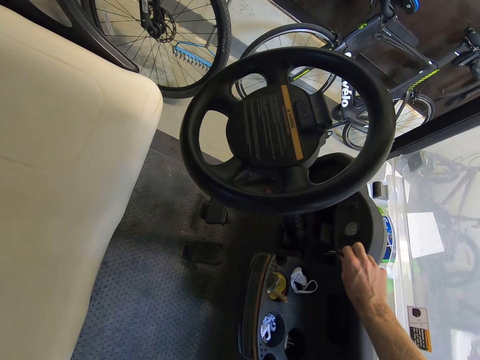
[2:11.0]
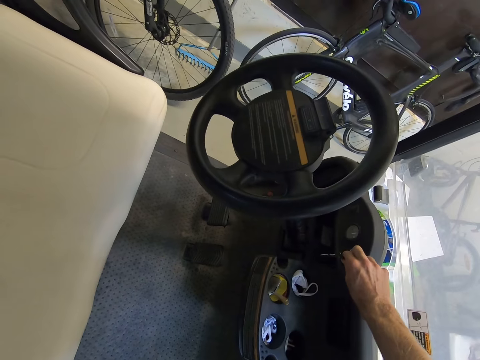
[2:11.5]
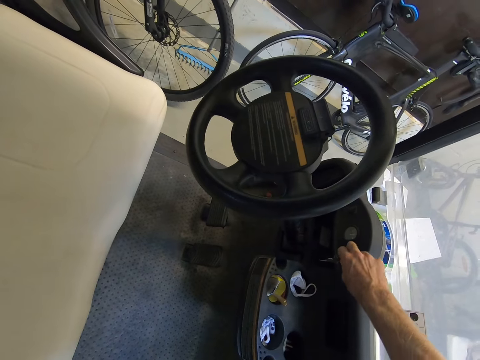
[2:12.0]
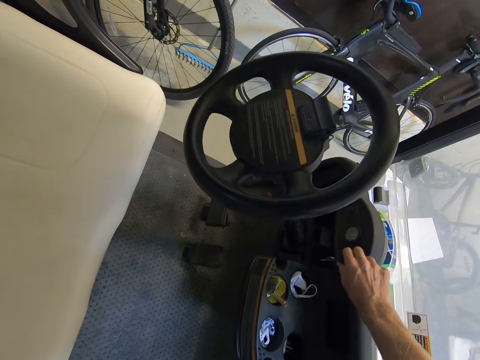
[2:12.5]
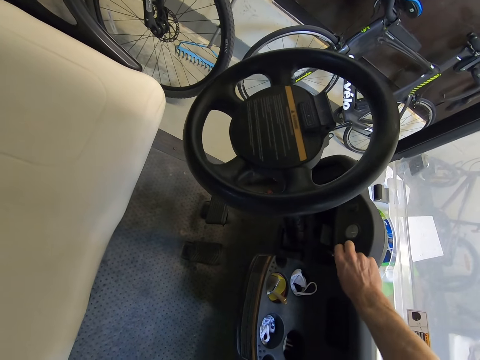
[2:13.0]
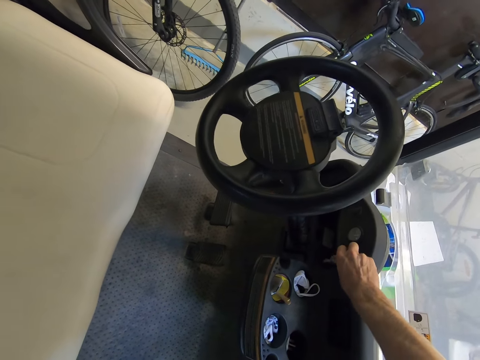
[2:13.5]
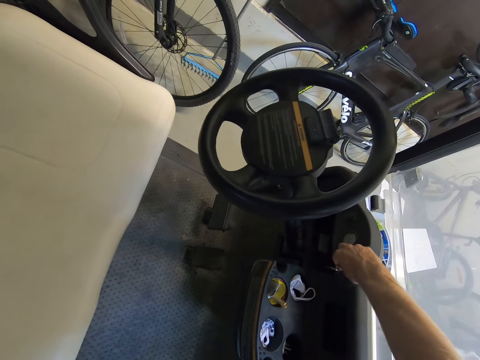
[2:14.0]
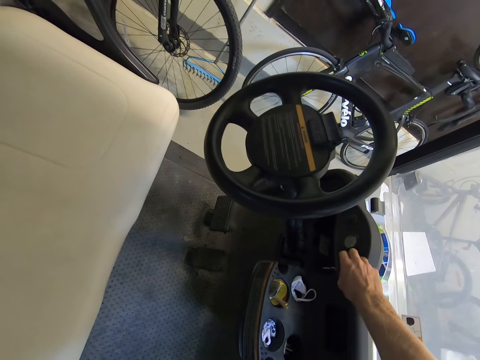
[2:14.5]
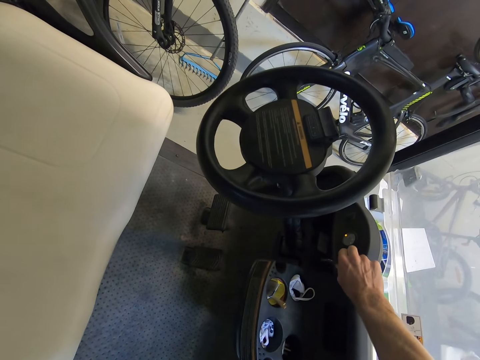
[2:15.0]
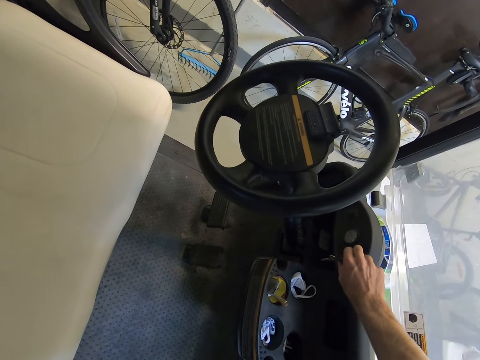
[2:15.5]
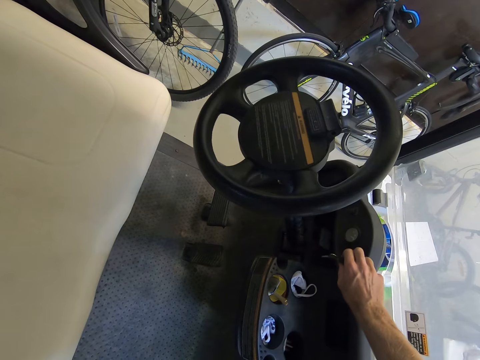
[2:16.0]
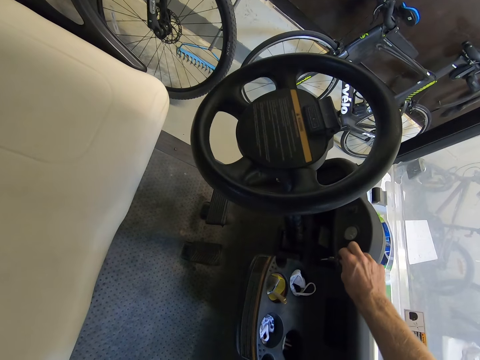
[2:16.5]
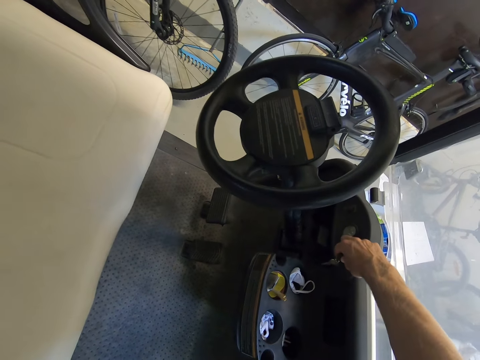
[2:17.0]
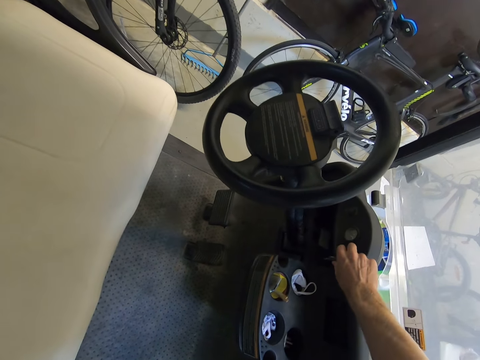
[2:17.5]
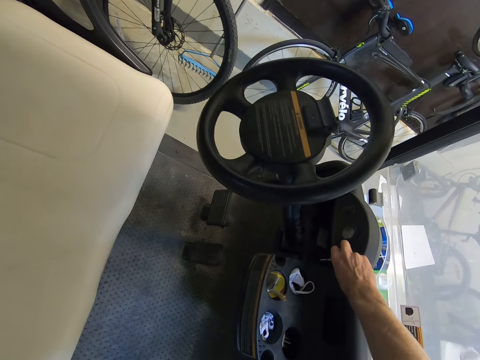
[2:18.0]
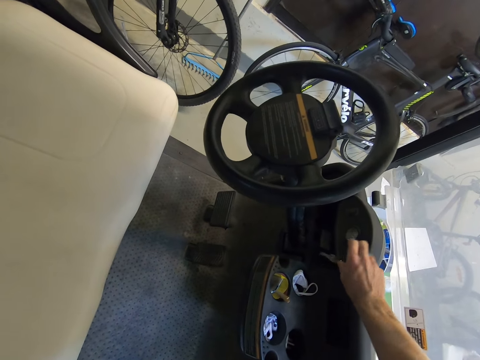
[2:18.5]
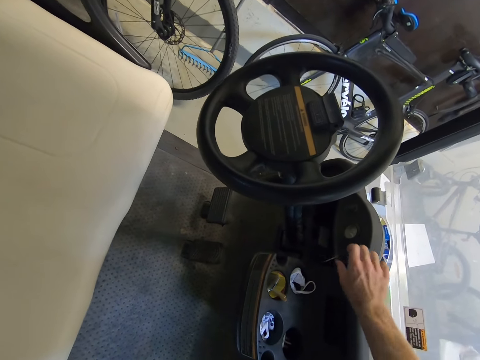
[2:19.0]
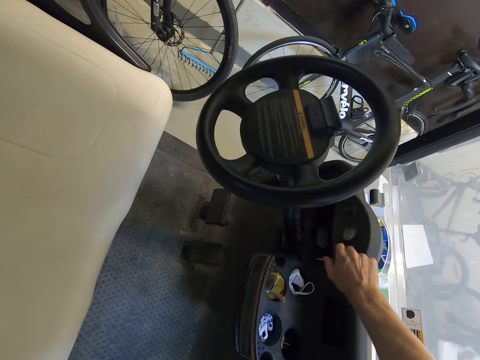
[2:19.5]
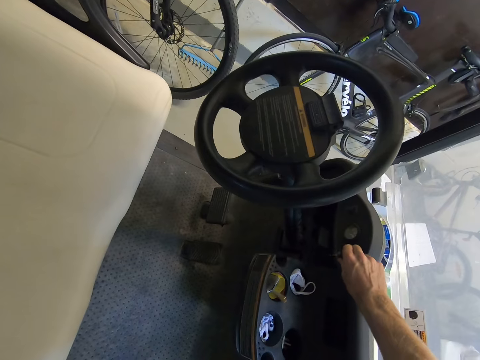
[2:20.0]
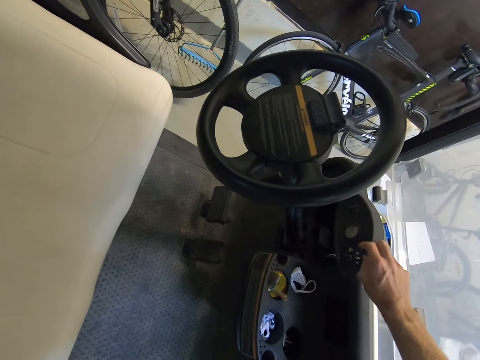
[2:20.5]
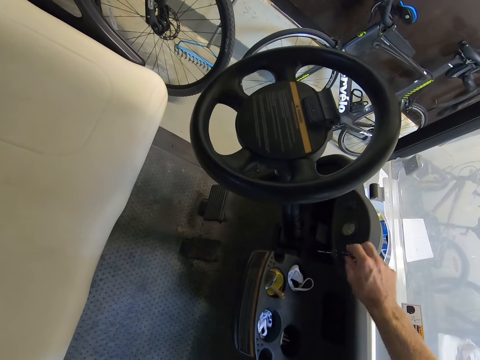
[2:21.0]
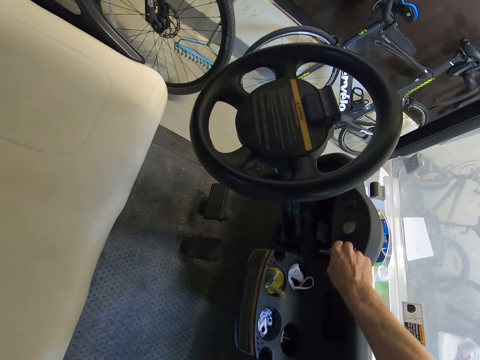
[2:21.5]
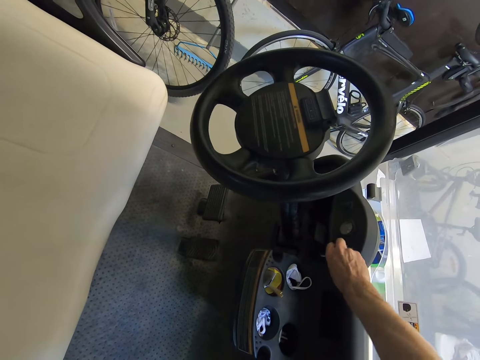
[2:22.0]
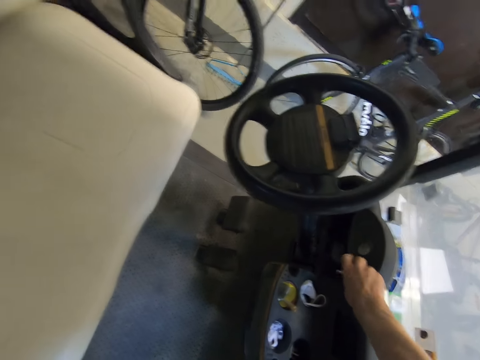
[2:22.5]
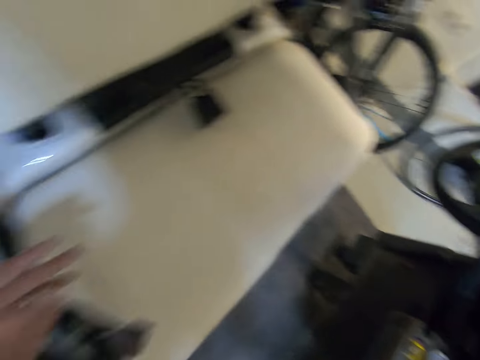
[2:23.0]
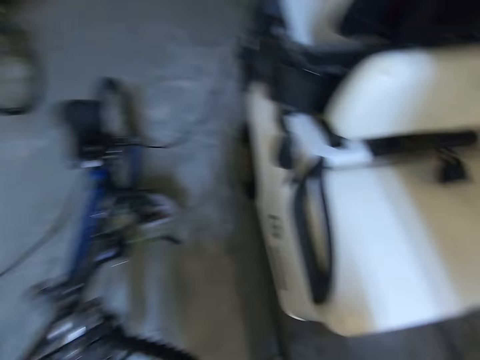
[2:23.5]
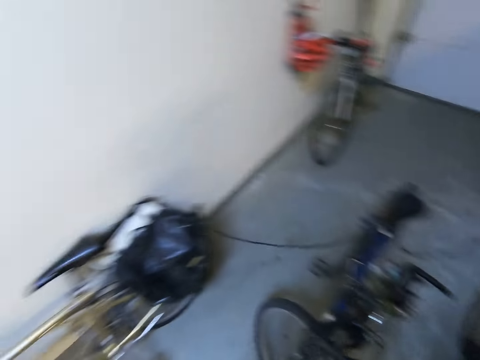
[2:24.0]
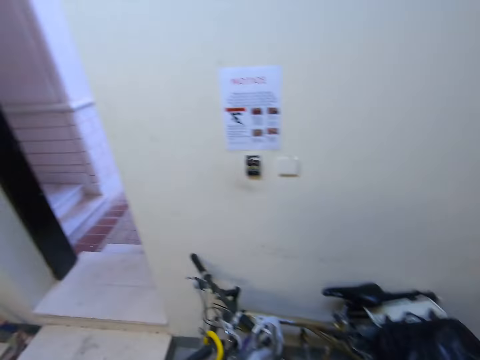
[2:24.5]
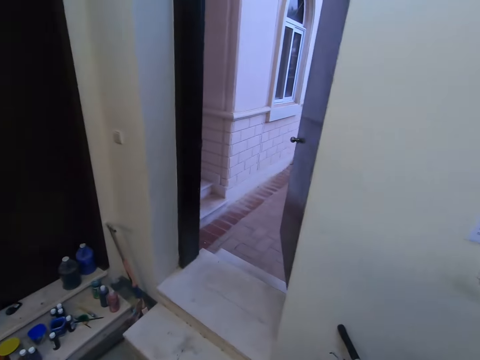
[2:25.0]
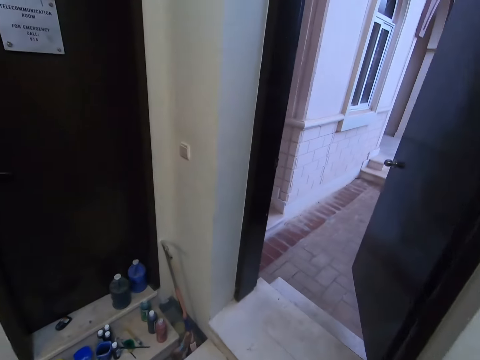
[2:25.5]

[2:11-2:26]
The camera wearer stops starting the engine and heads to the room door.

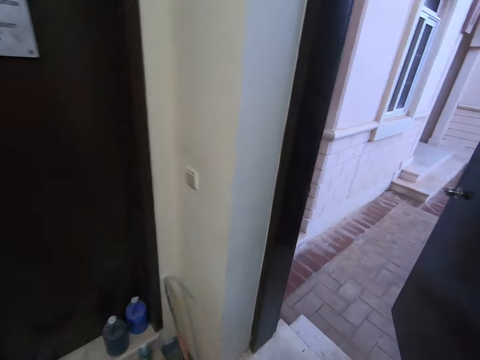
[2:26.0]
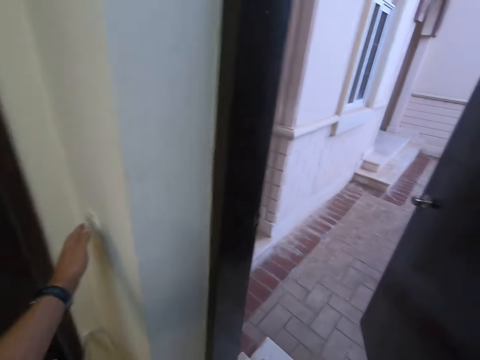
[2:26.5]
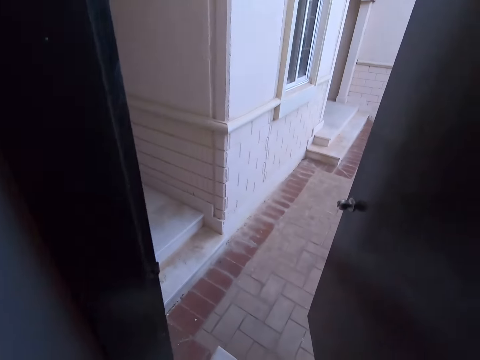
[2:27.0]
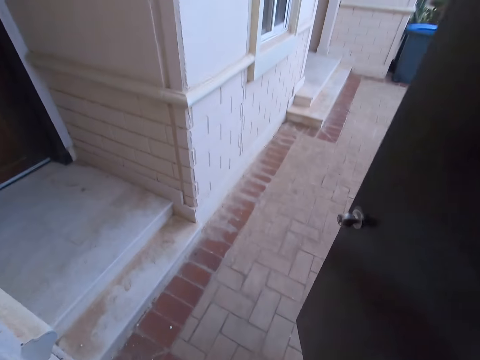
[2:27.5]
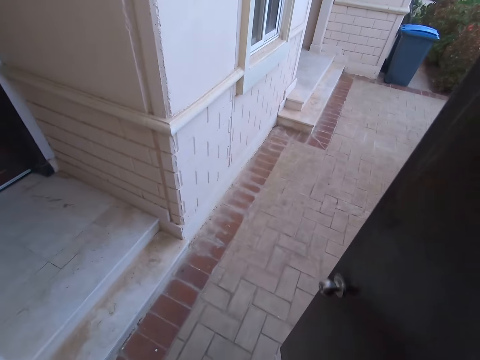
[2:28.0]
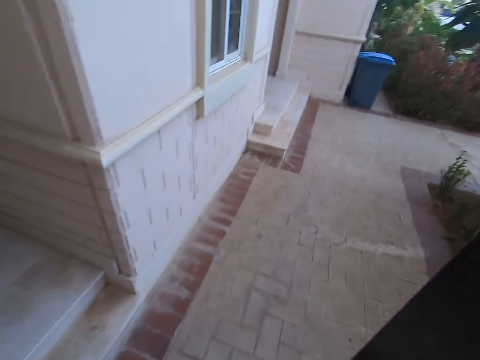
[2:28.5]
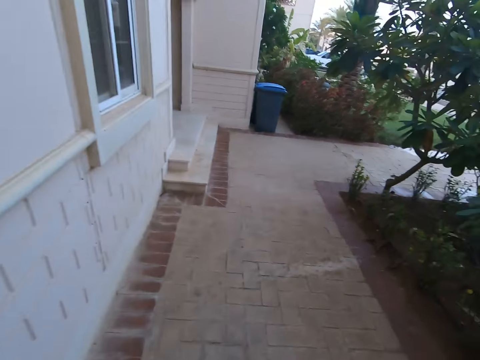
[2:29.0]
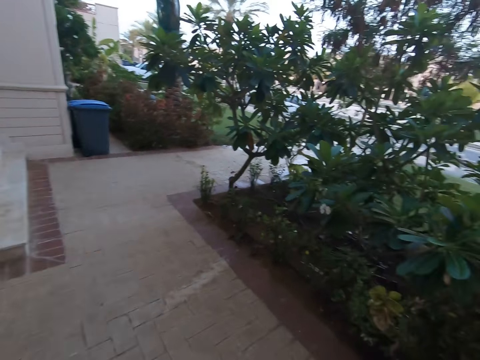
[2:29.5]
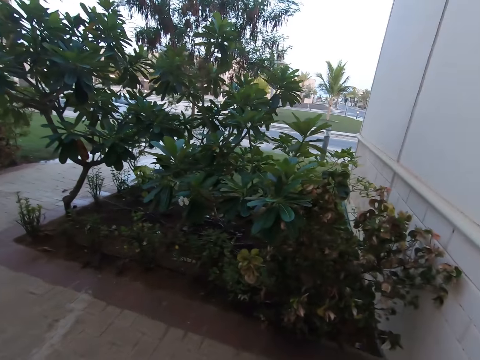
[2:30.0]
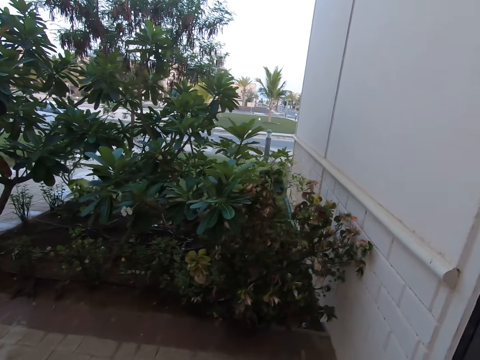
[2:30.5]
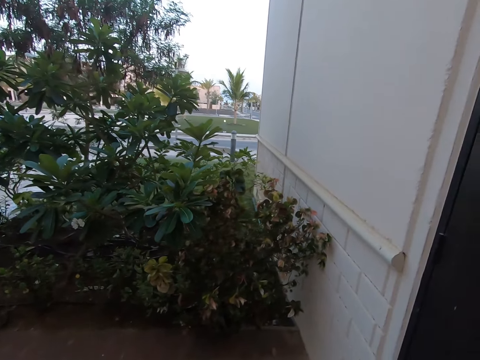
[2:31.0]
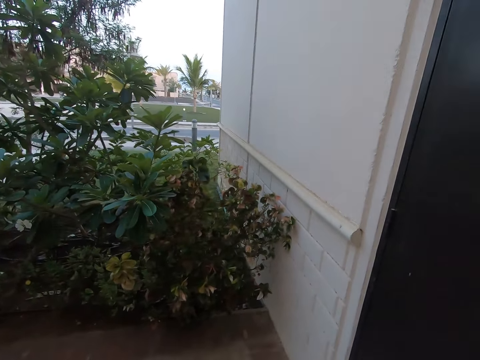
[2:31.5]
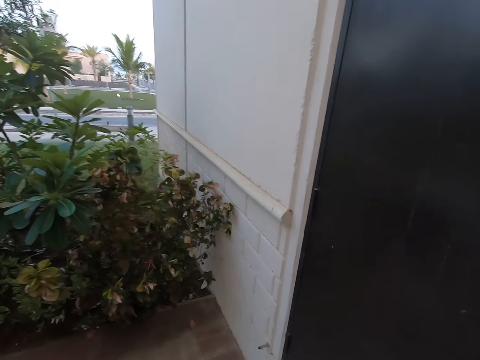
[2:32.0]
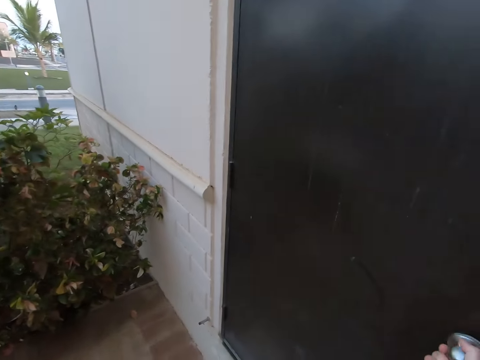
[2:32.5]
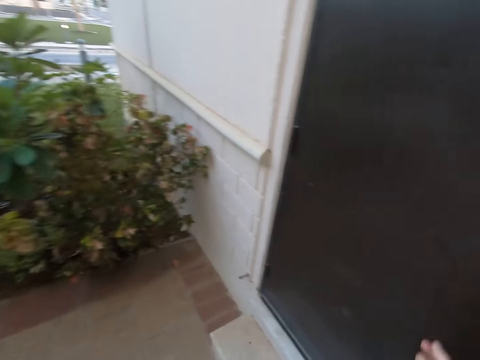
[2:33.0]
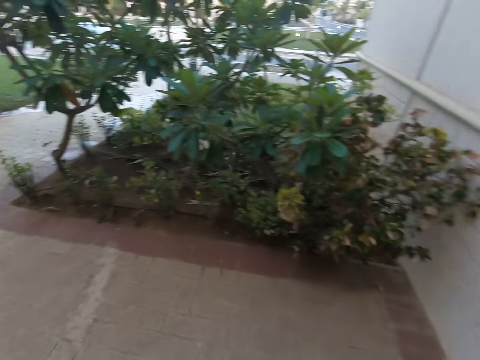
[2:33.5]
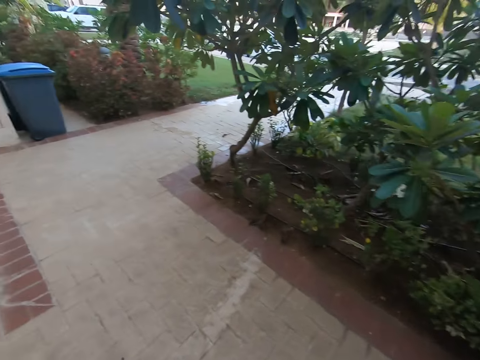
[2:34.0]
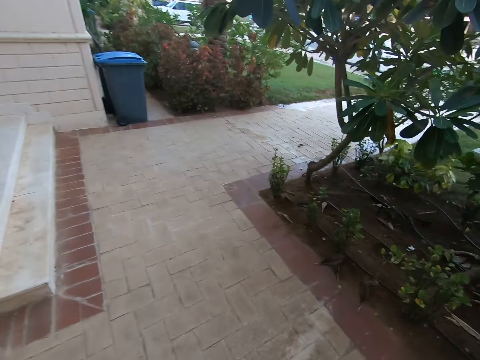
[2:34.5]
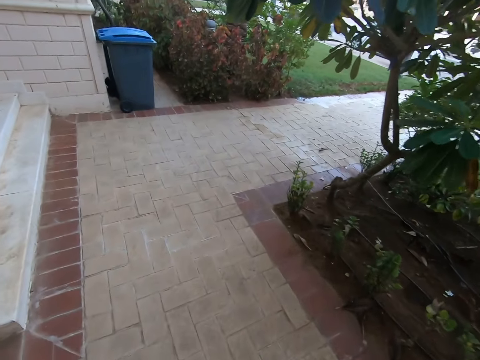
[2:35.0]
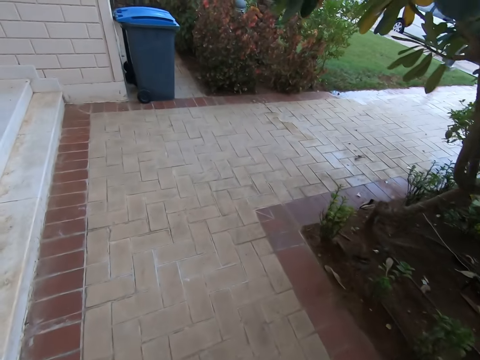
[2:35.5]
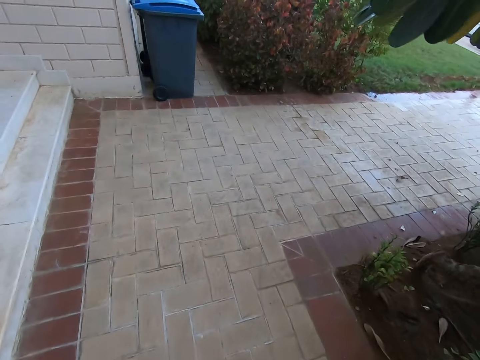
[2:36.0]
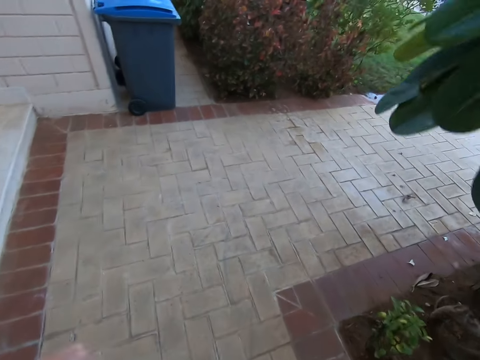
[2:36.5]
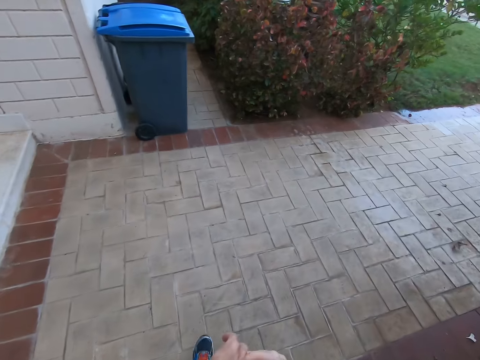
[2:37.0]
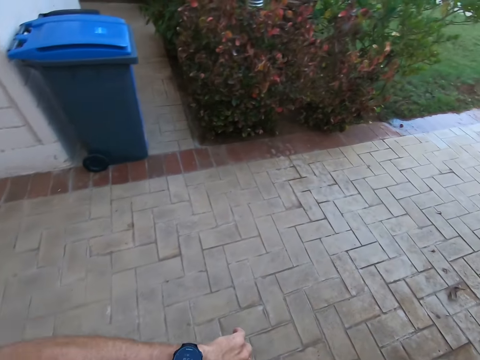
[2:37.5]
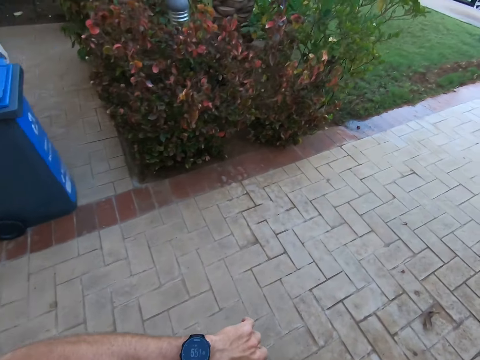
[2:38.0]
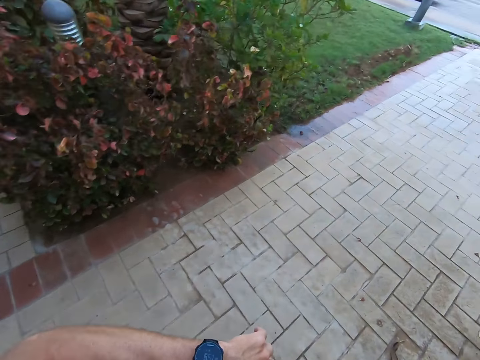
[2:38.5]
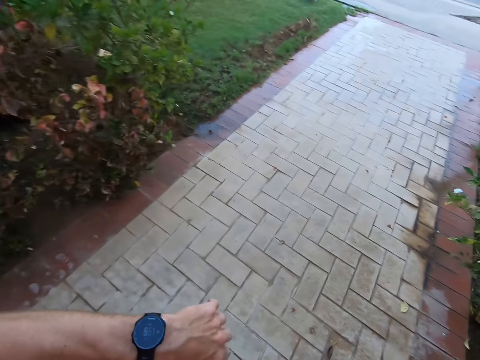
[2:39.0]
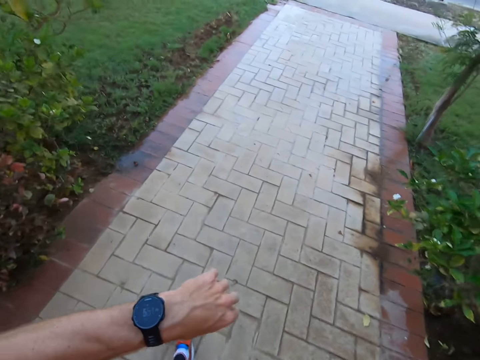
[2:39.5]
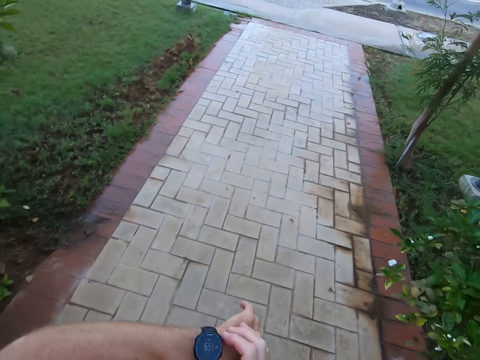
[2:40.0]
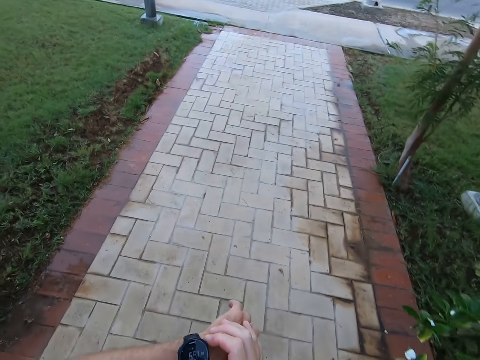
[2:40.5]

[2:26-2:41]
The camera wearer switches off the room's light. He walks out of the room's door and closes it. He walks through a pathway. He walks around the building. He sets his arm watch while walking through the pathway.
